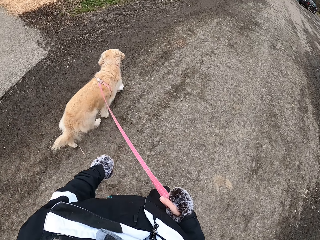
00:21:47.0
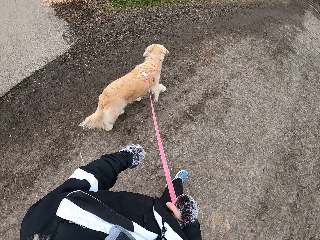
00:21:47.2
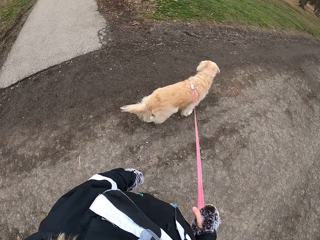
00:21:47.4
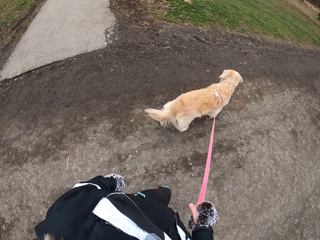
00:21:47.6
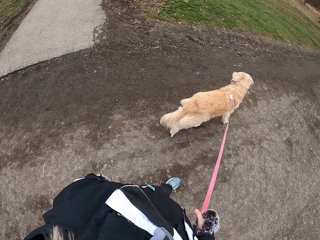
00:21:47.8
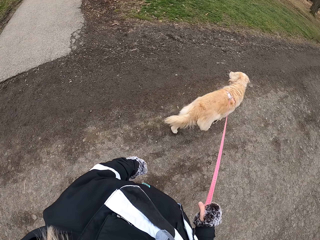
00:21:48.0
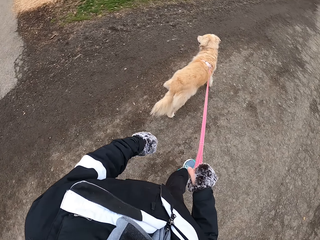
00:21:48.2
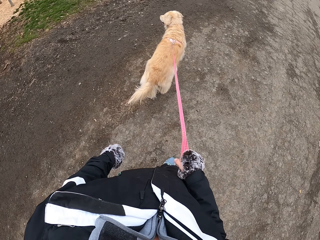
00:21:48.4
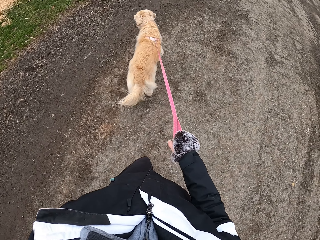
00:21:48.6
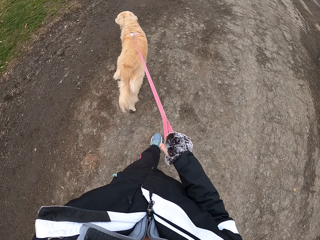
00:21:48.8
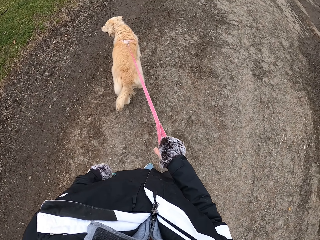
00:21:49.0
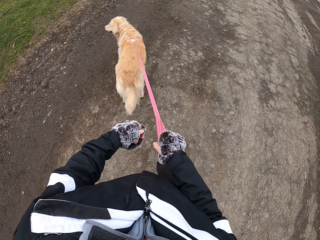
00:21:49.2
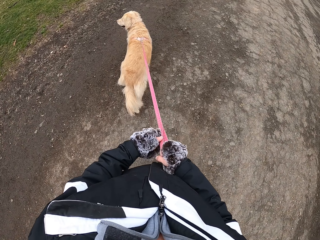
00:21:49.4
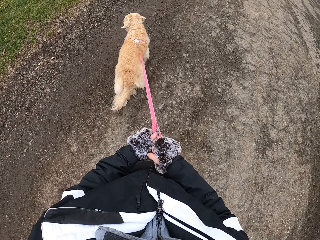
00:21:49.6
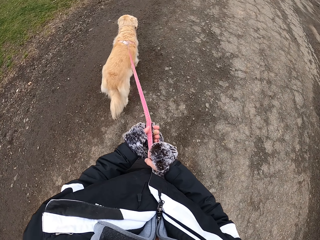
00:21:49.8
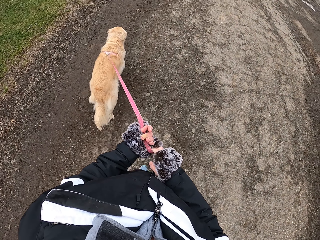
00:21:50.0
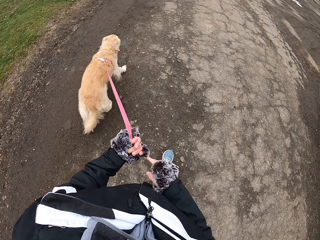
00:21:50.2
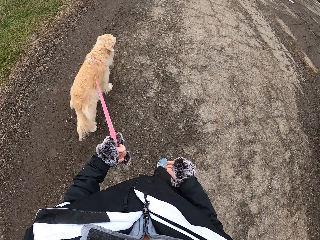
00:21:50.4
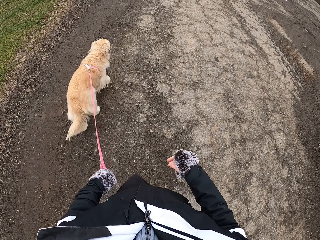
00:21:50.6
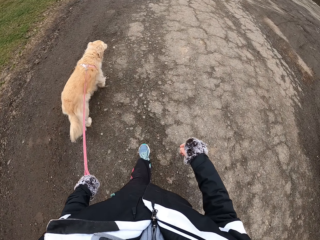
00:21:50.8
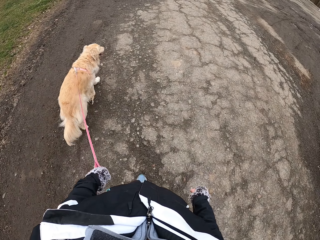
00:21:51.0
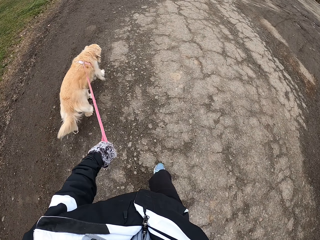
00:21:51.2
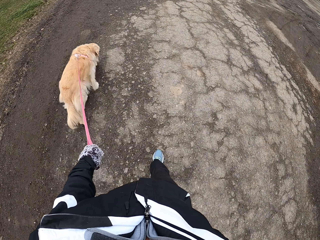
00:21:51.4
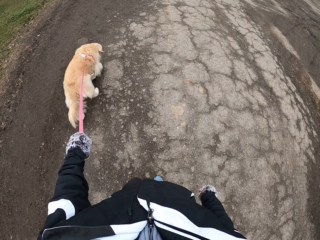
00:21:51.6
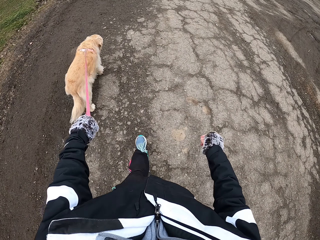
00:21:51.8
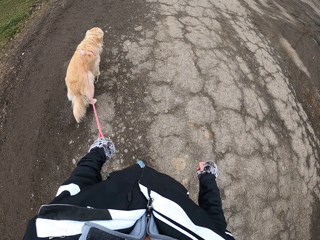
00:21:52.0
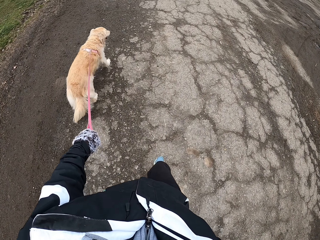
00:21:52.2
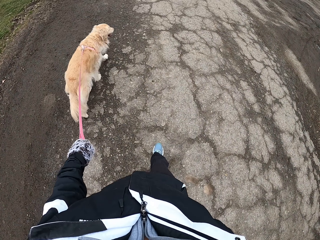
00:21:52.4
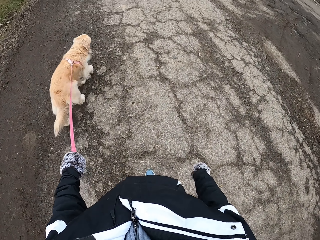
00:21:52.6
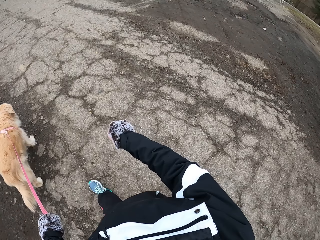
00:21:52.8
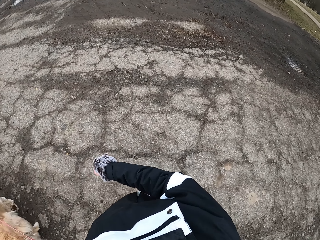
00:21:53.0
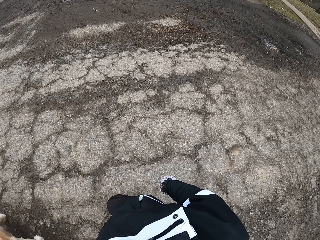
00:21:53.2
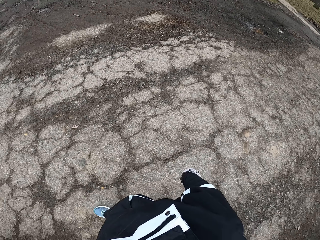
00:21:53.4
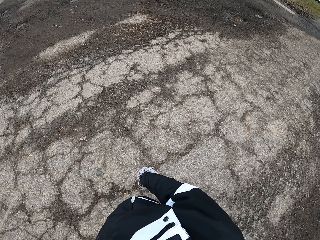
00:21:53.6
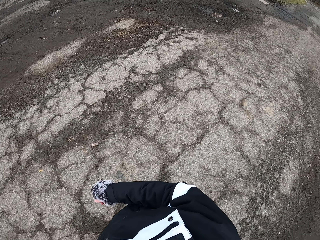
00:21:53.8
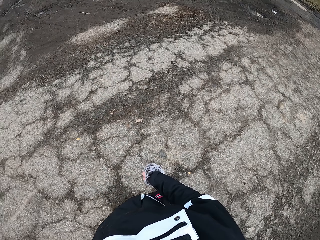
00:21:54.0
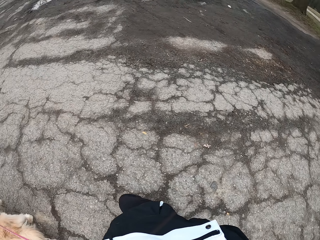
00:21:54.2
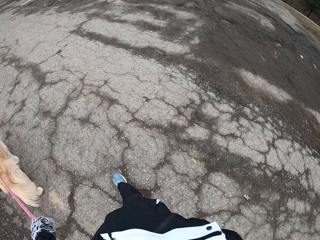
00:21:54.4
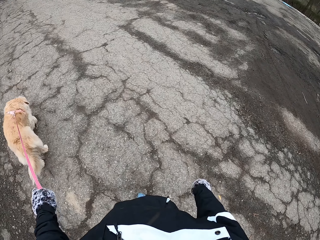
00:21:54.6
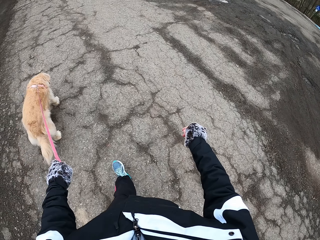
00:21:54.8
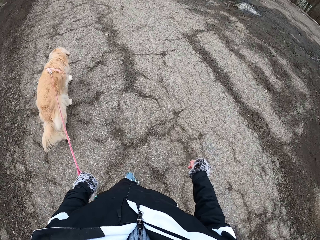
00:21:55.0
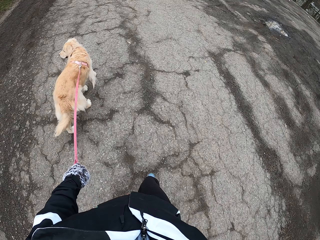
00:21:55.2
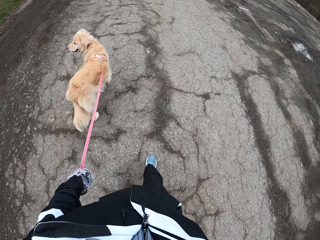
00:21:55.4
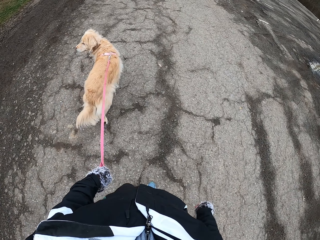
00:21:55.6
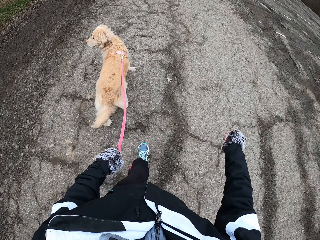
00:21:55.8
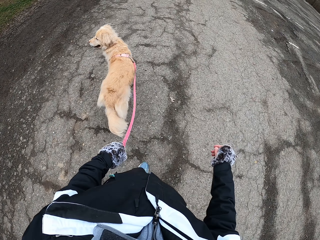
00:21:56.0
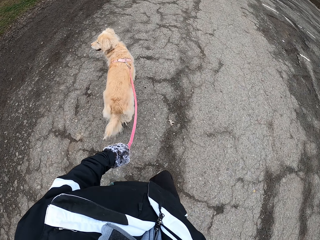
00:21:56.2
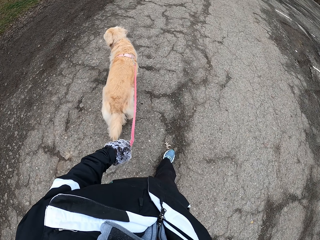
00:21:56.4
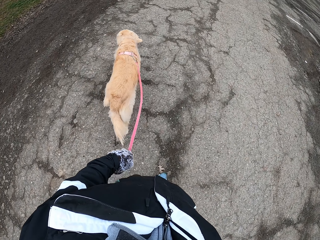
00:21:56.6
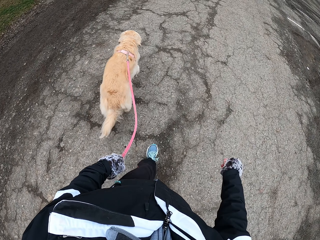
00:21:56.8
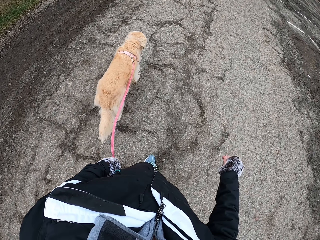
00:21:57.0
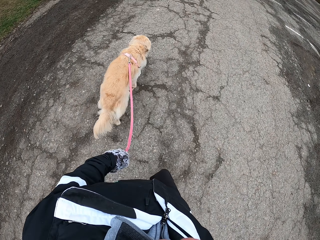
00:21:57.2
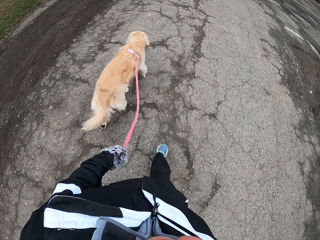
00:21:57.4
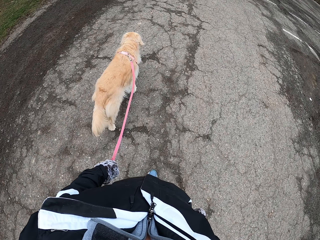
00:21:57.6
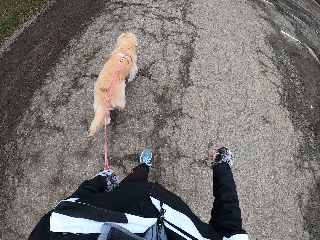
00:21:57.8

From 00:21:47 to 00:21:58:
The camera wearer walks on the road. They pass the leash to the left hand. They look around.

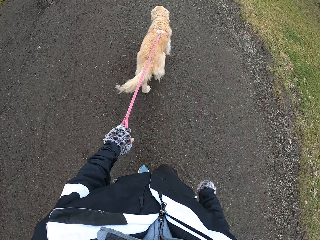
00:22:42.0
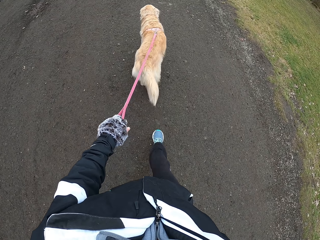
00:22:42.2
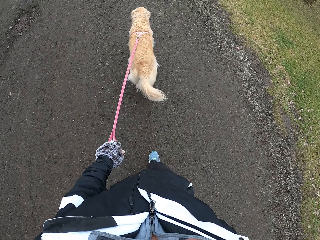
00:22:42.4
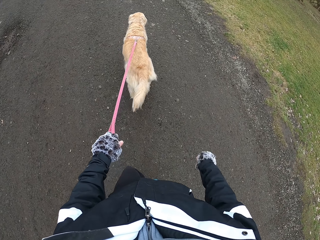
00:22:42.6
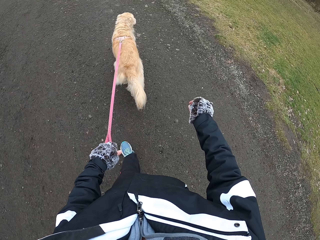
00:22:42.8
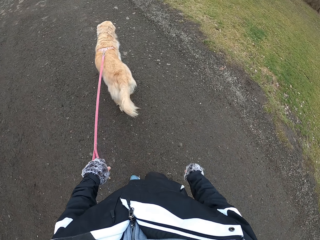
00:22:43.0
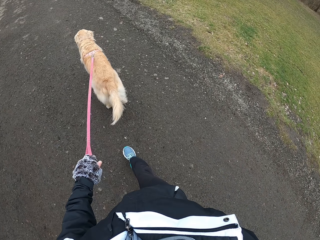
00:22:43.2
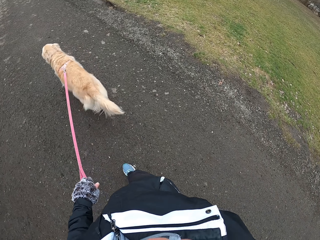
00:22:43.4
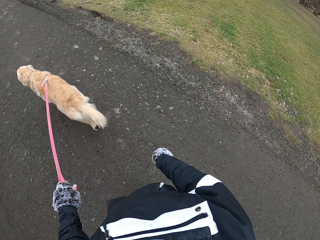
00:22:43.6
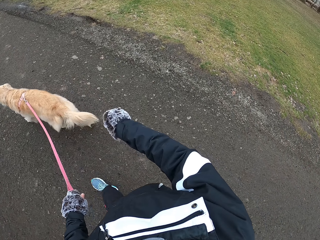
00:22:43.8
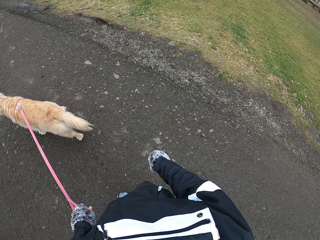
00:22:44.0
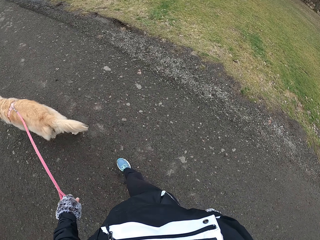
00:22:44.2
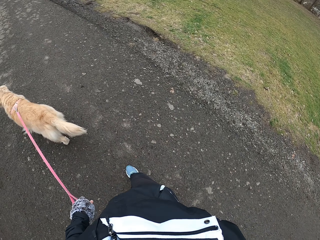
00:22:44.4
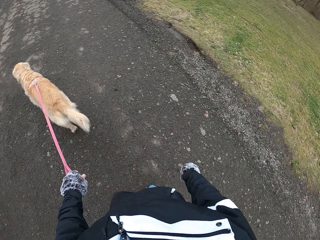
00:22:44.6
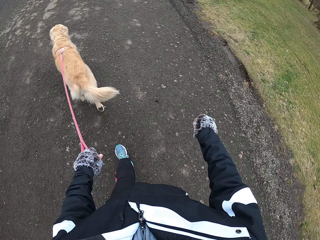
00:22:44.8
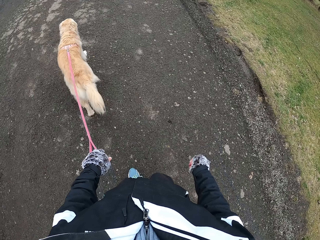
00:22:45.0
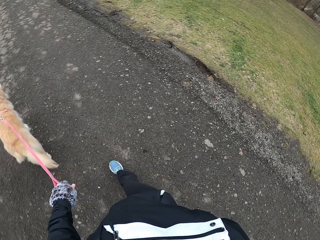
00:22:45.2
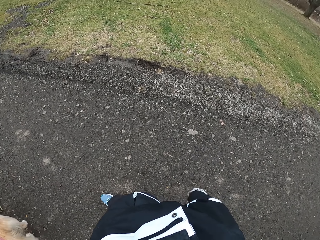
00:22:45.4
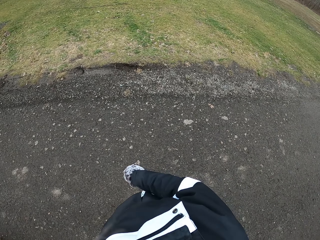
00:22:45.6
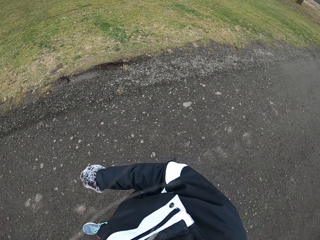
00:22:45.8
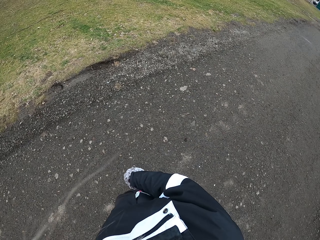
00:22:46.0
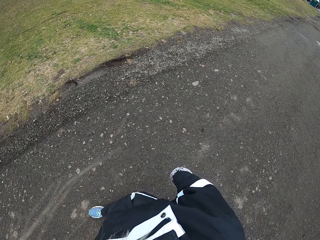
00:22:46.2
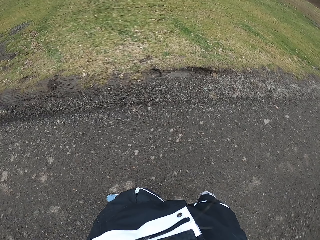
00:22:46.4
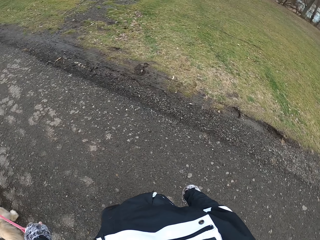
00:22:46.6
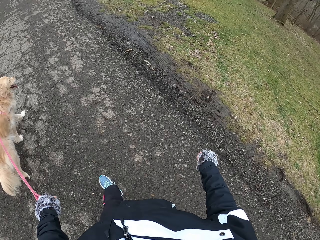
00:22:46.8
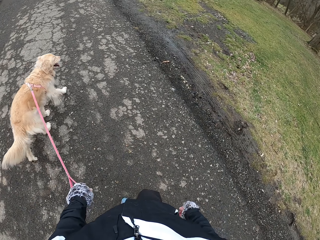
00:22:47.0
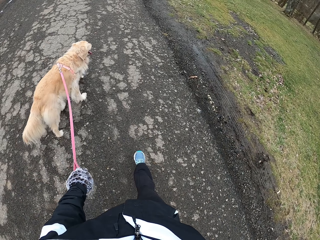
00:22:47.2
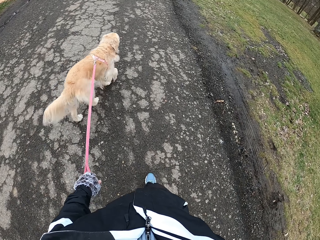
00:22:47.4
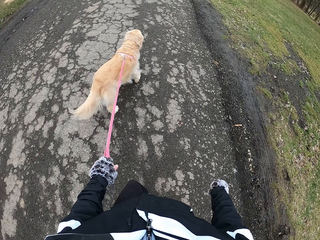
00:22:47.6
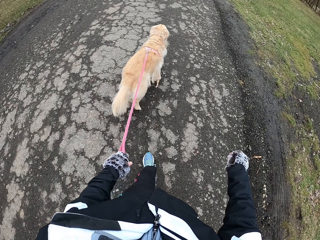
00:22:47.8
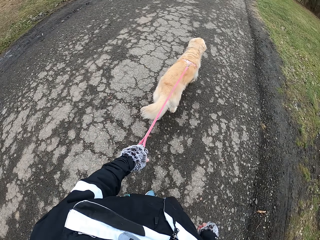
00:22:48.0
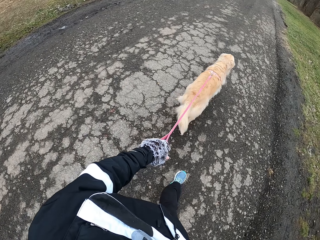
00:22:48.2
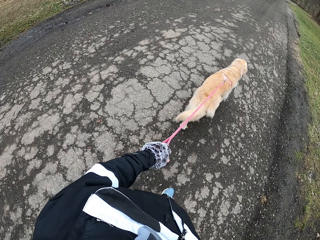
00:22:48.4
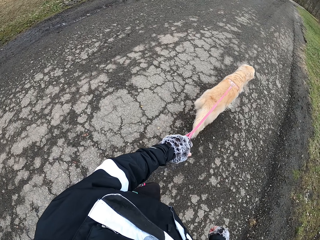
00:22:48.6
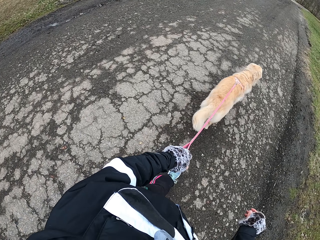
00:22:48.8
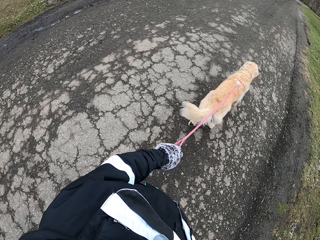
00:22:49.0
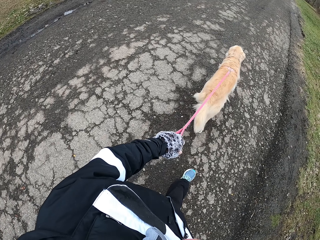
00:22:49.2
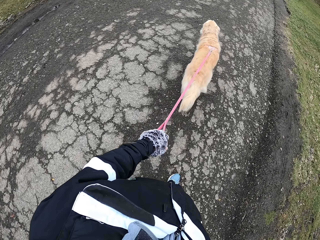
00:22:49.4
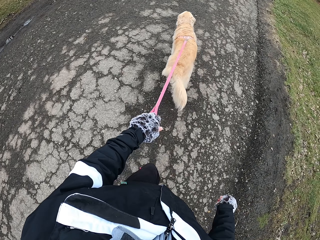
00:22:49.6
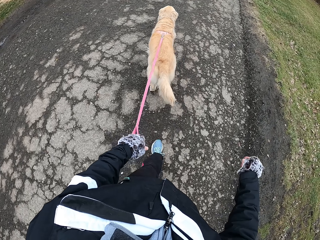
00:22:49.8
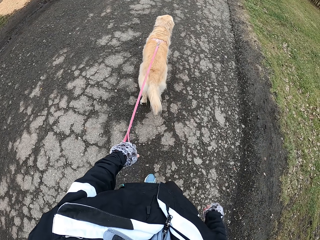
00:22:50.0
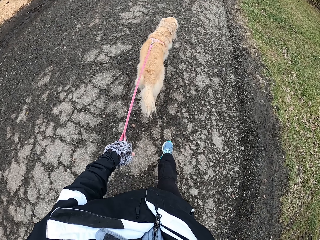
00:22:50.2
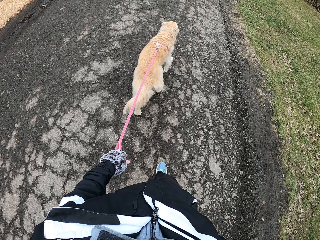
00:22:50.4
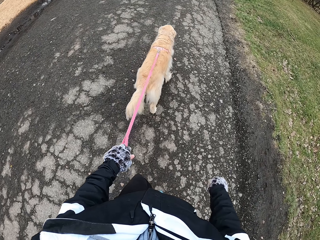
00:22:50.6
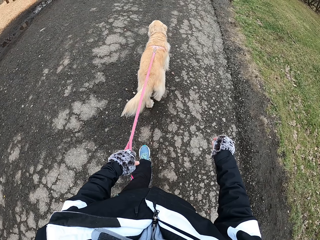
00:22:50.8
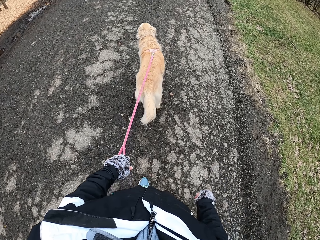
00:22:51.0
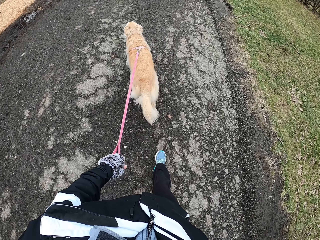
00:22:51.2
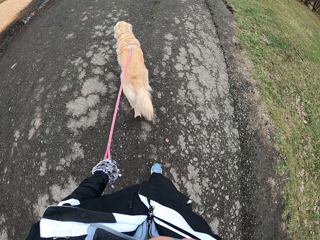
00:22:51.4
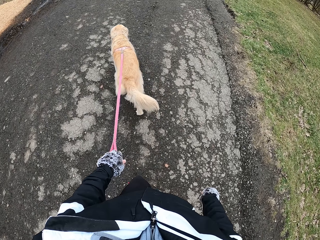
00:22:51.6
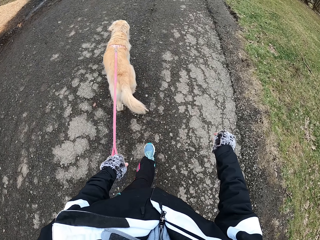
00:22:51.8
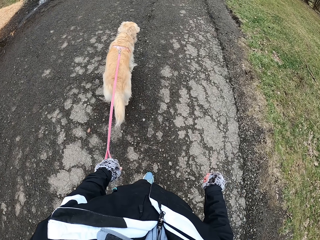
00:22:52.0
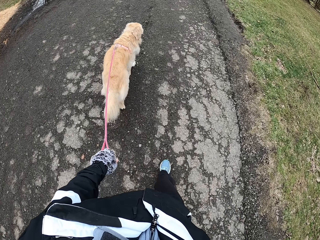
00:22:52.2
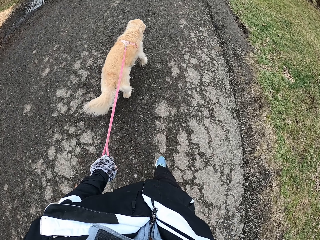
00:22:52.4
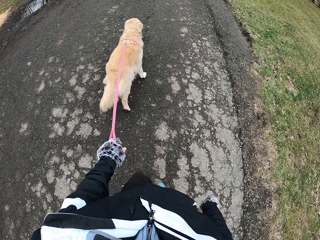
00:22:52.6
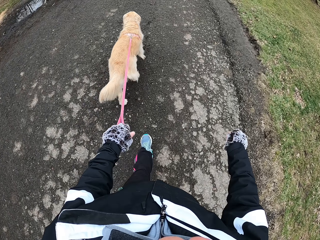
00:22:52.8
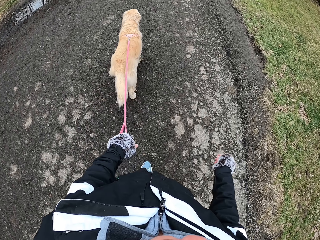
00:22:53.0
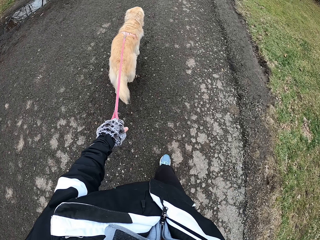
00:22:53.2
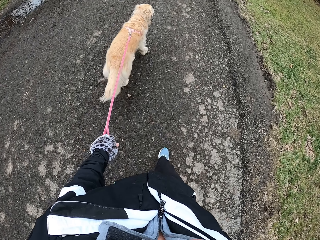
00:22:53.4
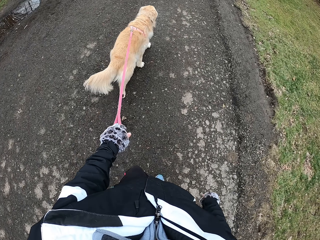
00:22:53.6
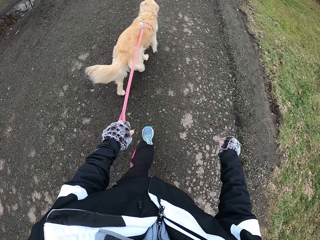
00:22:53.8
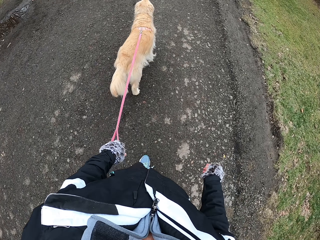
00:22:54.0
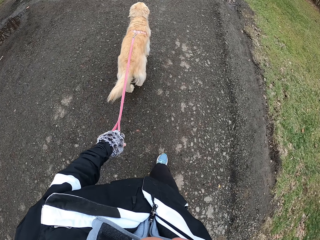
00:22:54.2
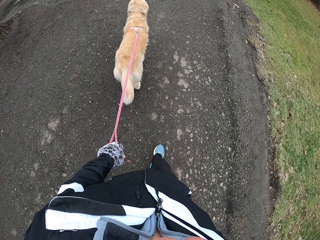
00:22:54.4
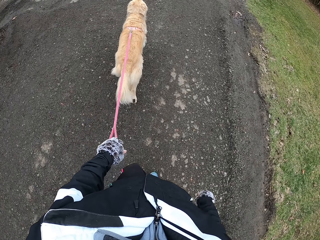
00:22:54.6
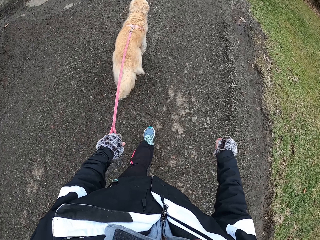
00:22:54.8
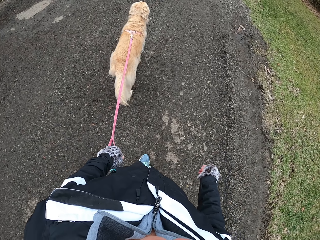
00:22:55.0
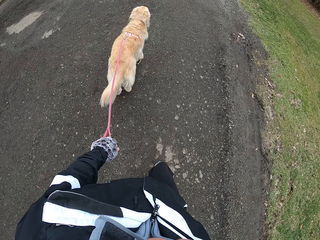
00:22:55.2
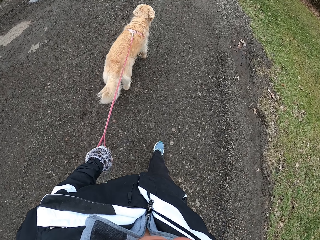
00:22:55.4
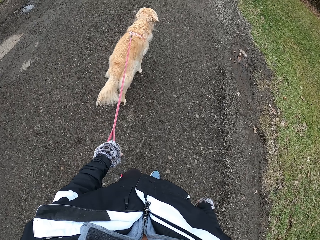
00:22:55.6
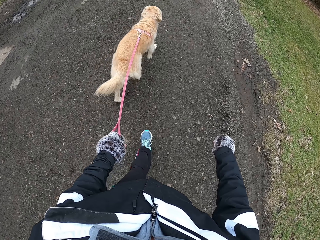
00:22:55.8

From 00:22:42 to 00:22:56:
The camera wearer looks around. They swing the right hand. They walk ahead. They hold the dog strap with the left hand.
